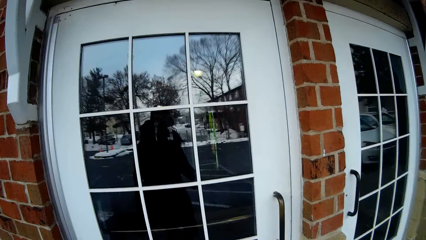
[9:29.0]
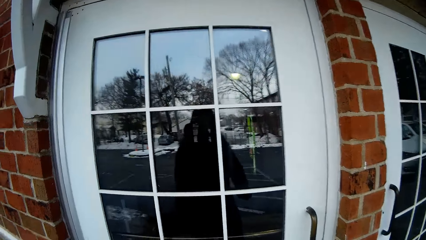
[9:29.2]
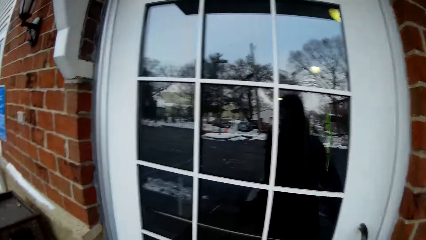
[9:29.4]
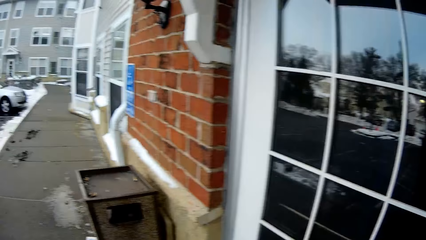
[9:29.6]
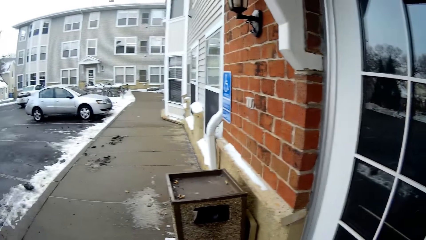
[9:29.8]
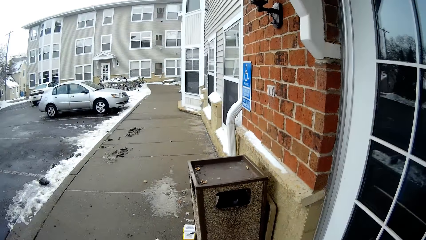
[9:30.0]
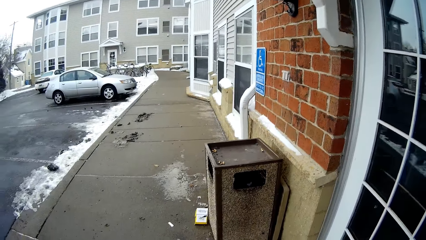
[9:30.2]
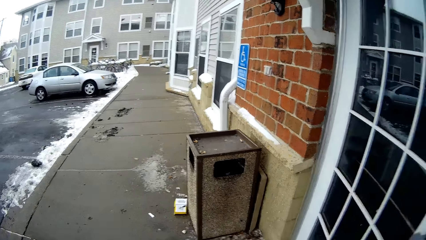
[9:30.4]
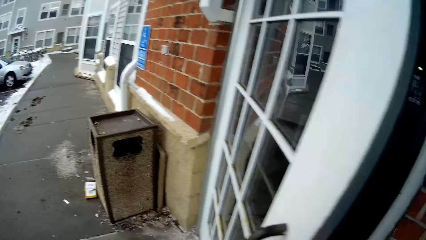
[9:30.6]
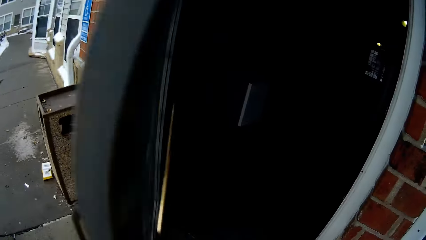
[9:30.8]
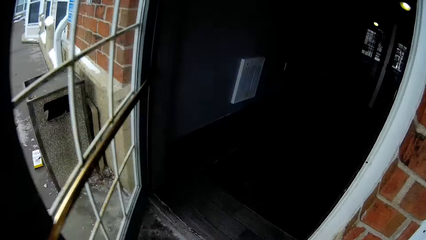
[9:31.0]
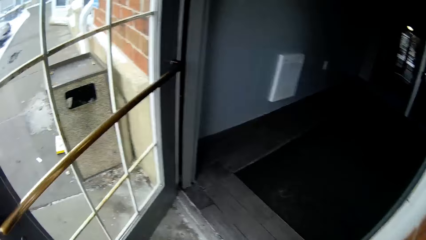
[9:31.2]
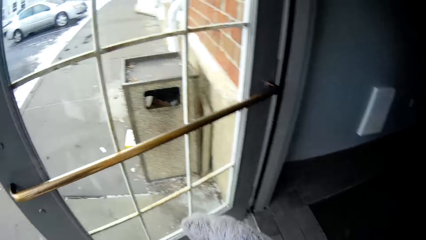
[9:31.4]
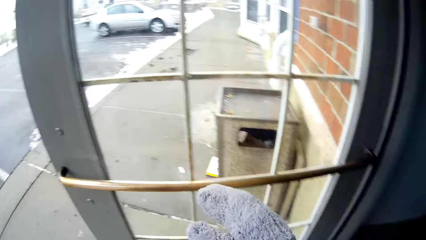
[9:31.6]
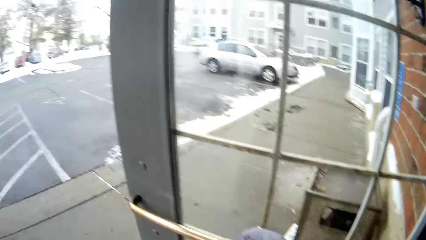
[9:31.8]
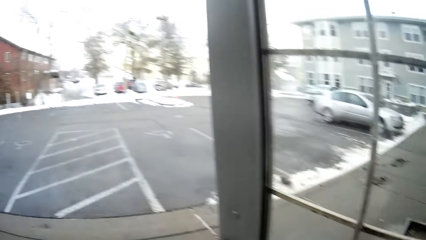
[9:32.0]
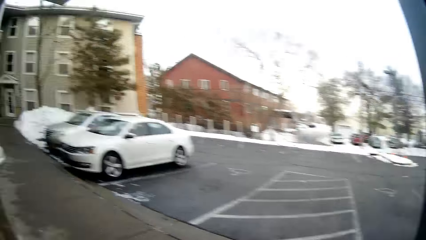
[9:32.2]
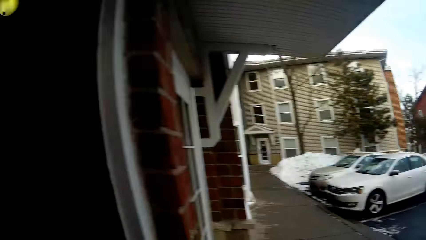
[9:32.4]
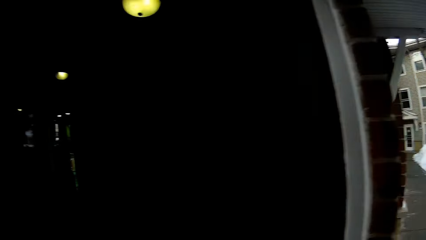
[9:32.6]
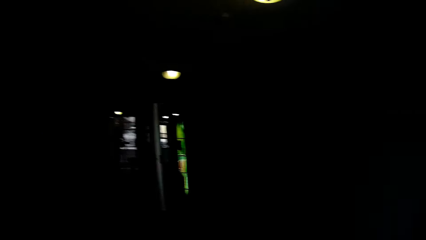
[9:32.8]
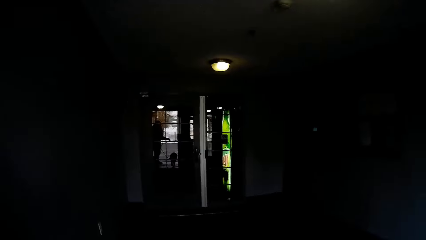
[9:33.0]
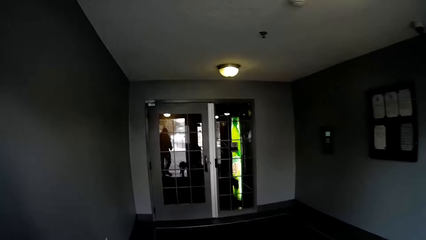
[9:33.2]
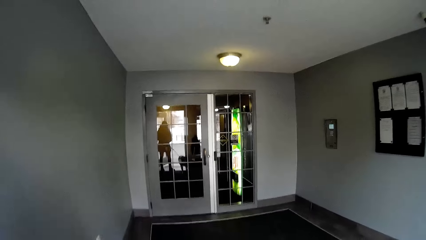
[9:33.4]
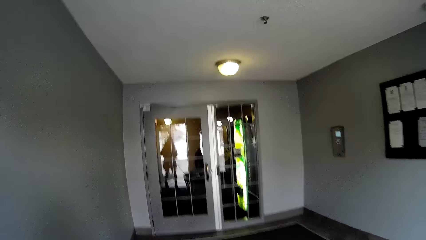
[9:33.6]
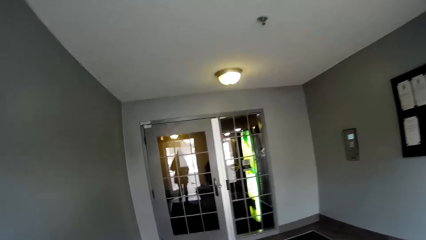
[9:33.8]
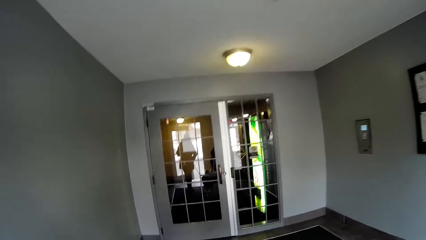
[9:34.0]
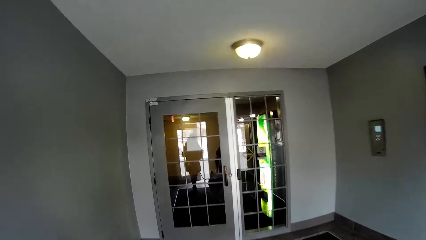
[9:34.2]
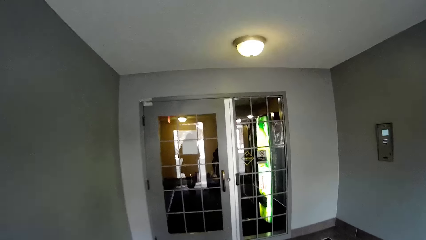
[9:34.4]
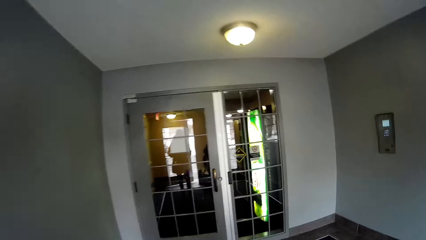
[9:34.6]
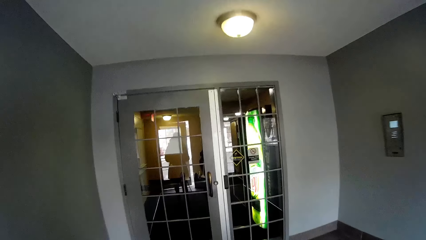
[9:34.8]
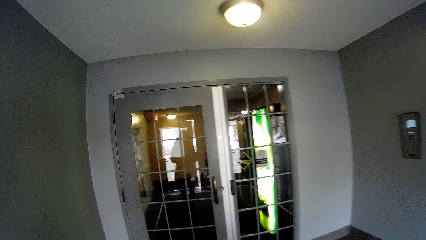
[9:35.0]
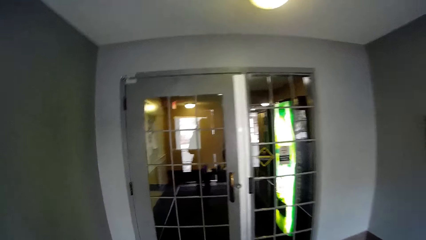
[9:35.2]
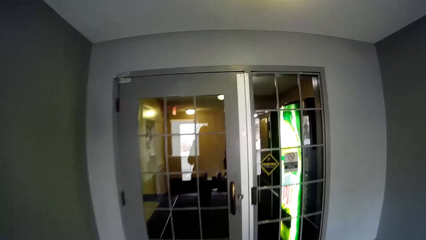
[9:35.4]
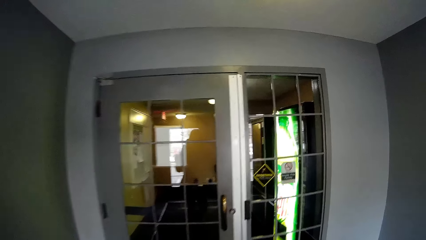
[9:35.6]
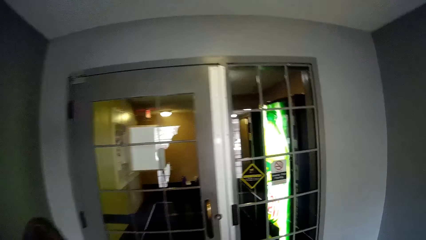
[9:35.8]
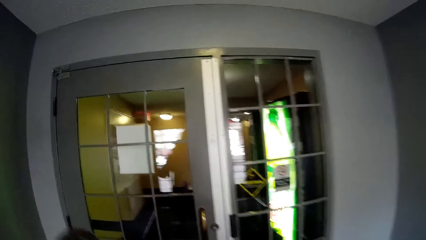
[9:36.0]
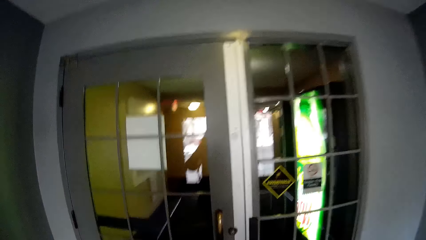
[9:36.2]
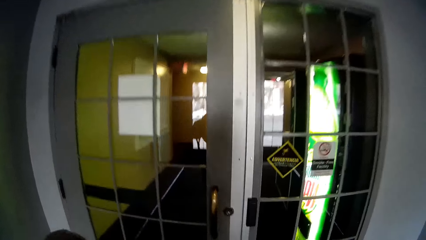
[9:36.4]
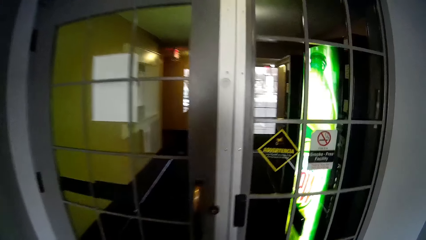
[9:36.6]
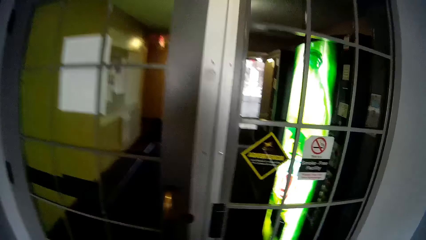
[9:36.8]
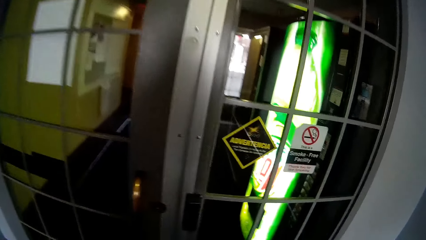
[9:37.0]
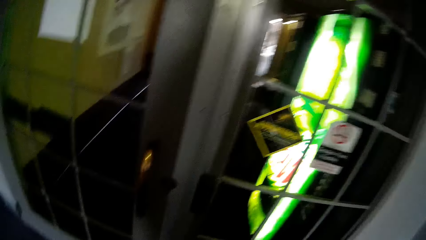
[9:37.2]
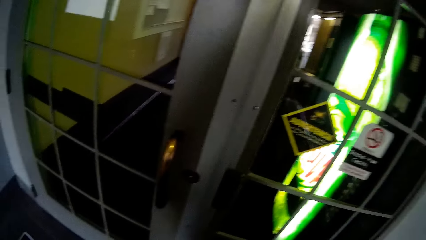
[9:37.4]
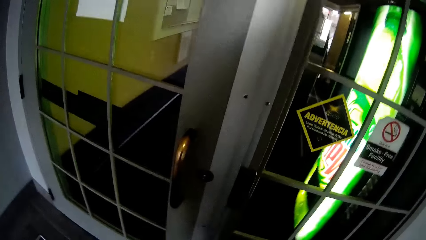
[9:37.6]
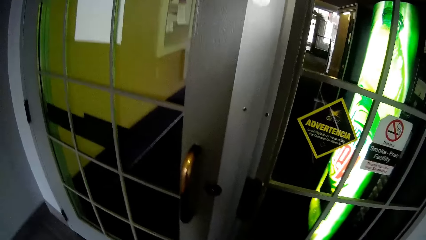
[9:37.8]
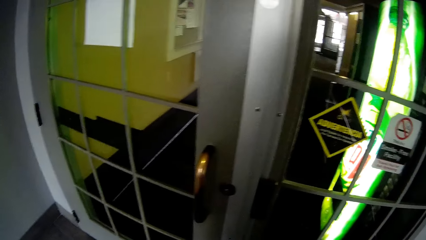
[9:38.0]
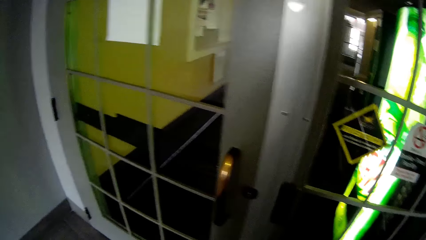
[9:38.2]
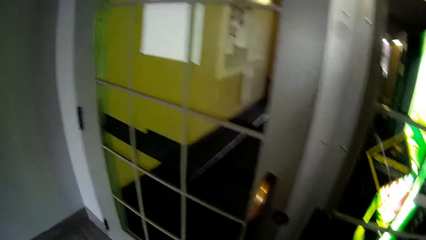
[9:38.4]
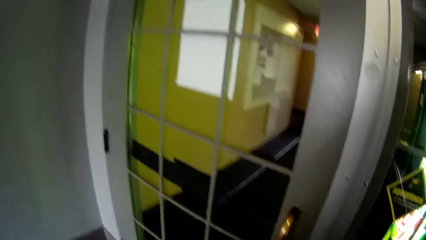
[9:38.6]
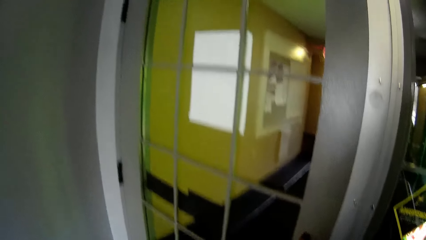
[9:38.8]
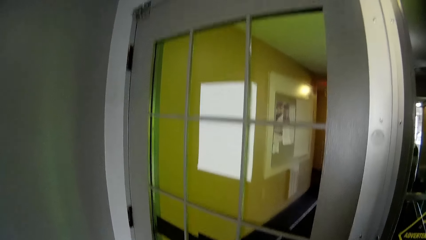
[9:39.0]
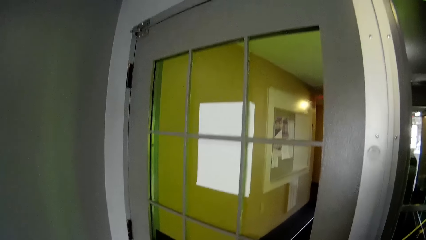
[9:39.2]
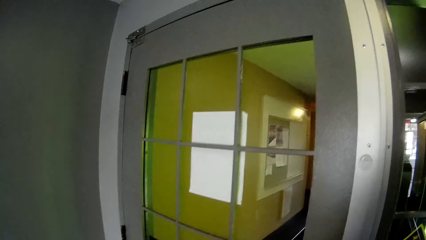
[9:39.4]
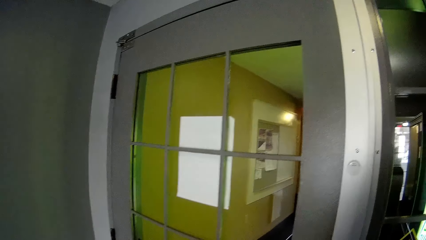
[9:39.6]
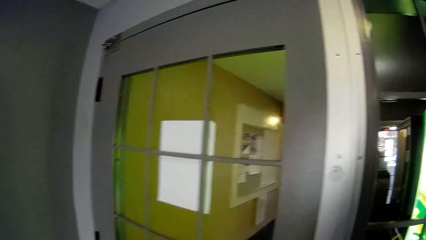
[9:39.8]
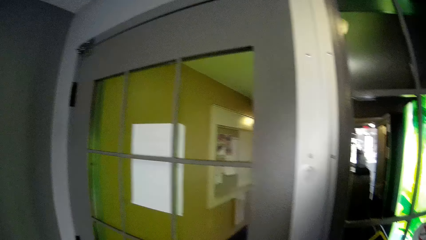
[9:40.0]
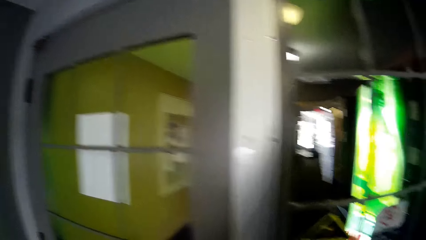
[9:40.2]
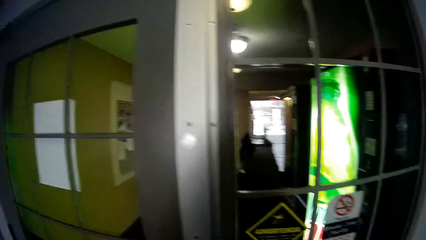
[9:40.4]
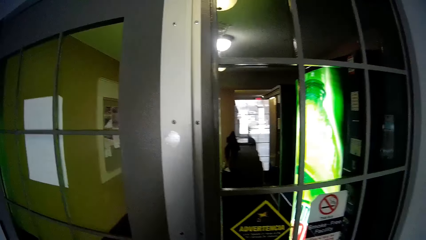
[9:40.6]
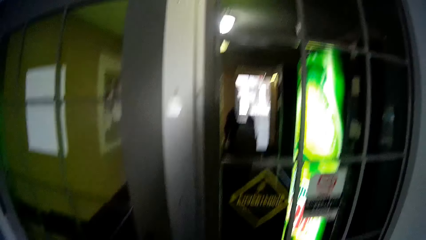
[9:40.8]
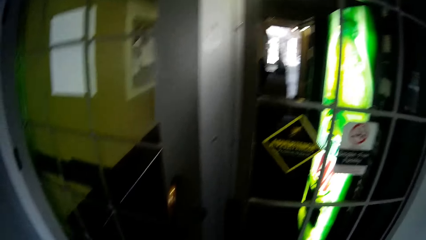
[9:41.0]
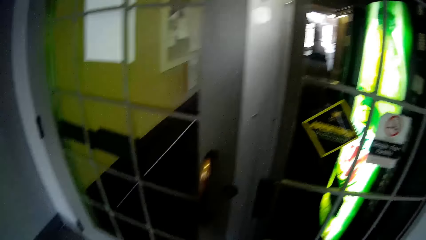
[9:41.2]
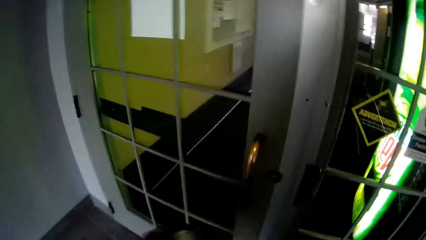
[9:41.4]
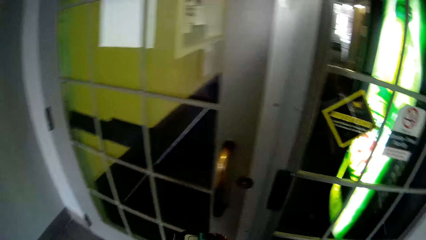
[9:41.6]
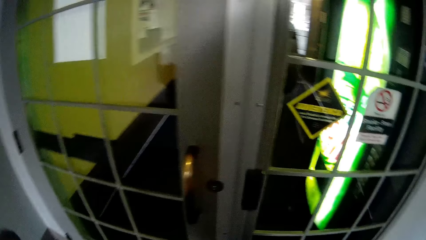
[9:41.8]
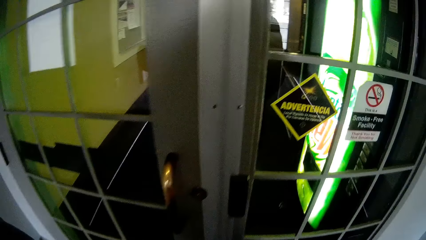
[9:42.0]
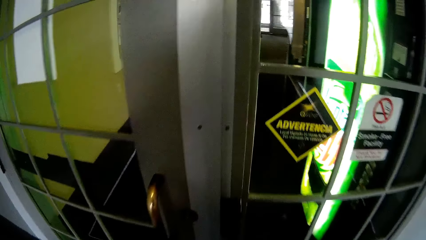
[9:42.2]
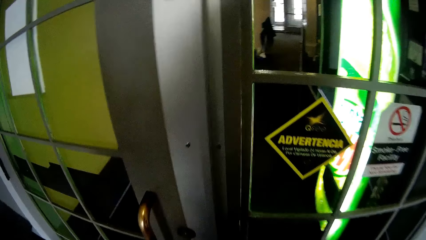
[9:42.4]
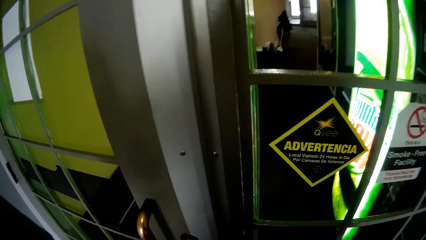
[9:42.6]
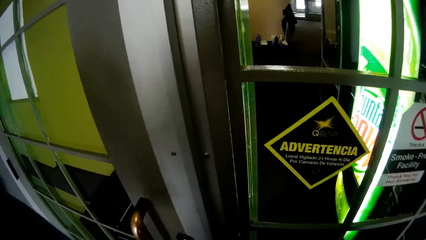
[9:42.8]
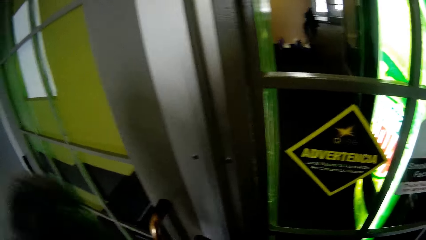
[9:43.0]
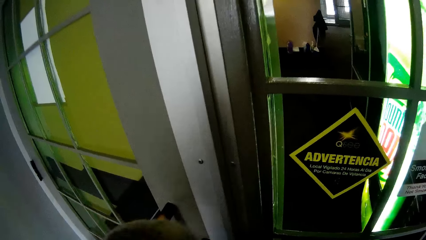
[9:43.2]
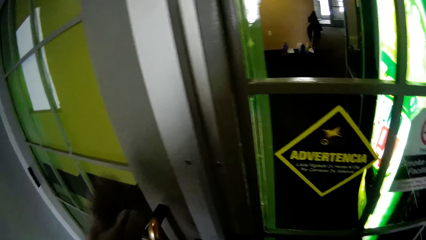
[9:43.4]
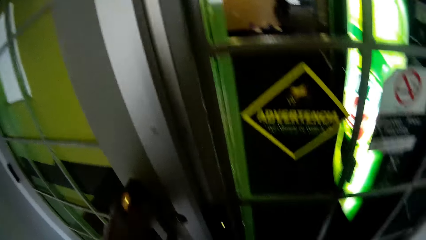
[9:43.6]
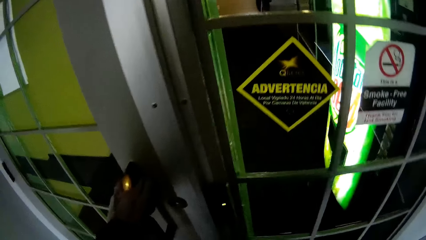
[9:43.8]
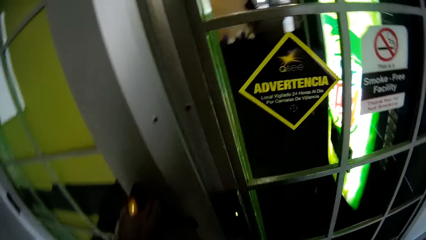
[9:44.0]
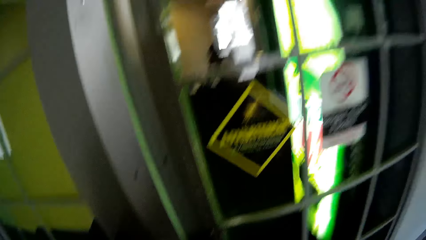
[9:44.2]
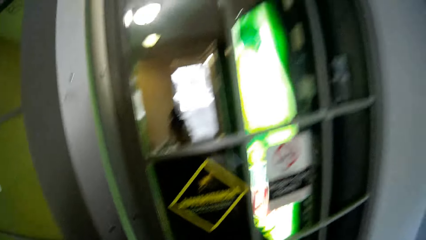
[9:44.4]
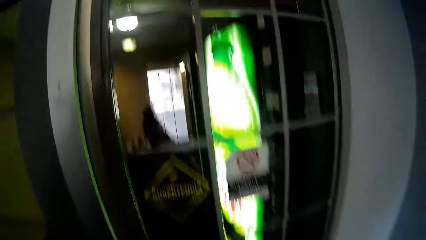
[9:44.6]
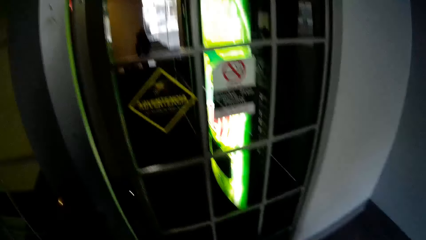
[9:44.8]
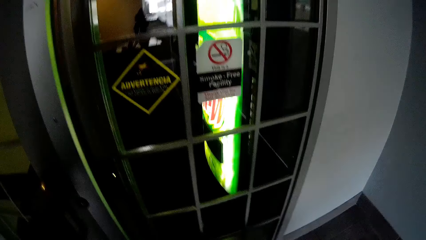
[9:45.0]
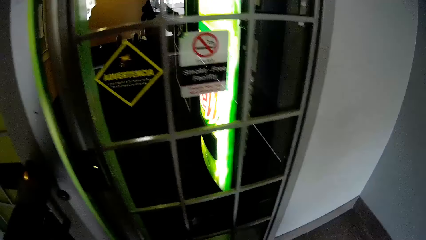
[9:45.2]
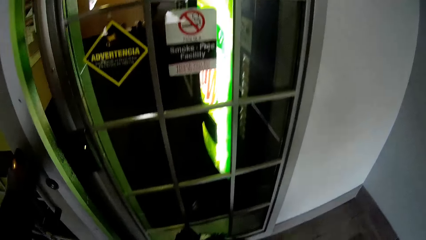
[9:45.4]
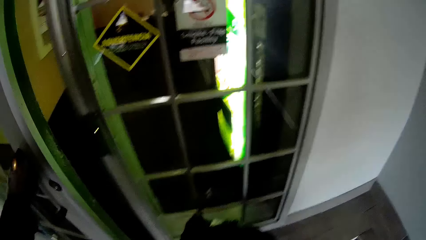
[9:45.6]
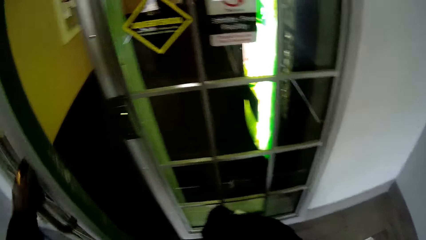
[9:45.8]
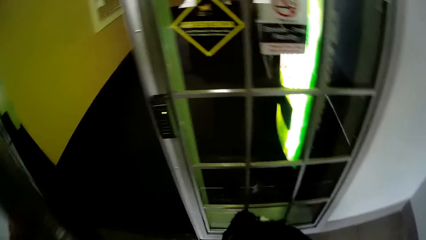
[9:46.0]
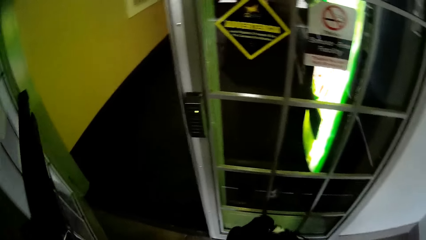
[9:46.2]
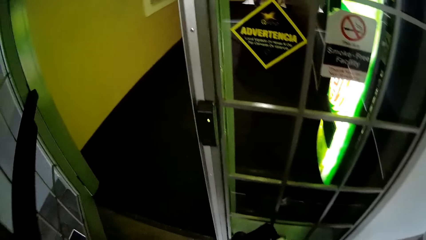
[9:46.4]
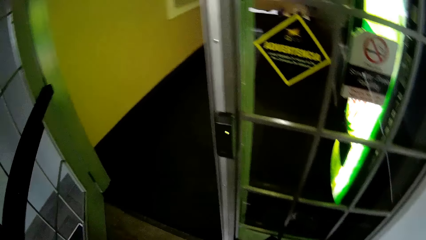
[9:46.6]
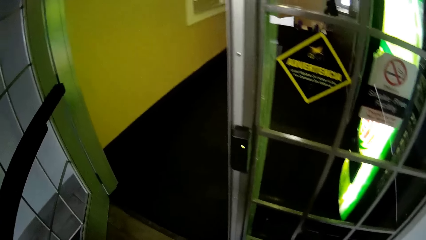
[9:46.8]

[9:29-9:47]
The camera wearer opens the door. They walk inside the room. They open the door again.
